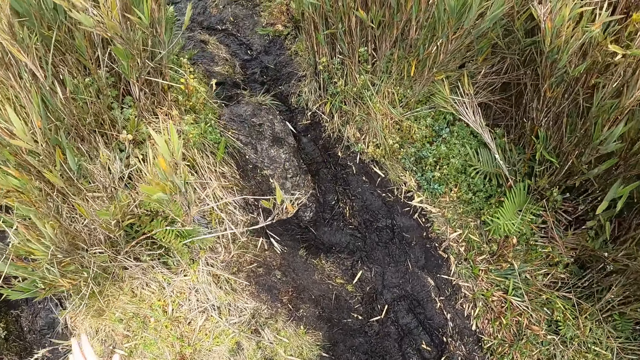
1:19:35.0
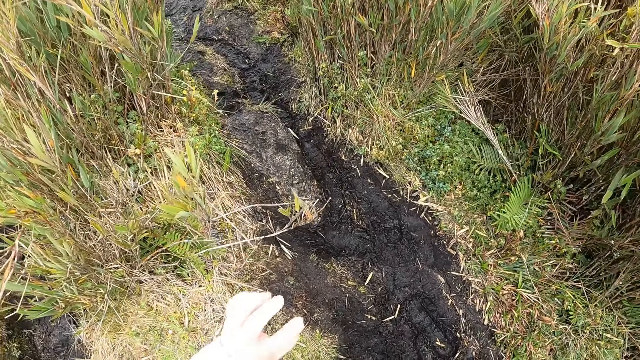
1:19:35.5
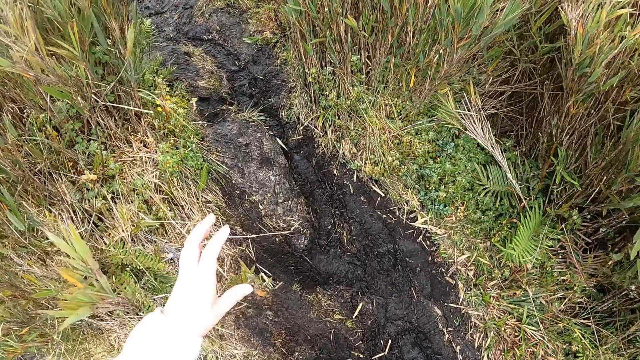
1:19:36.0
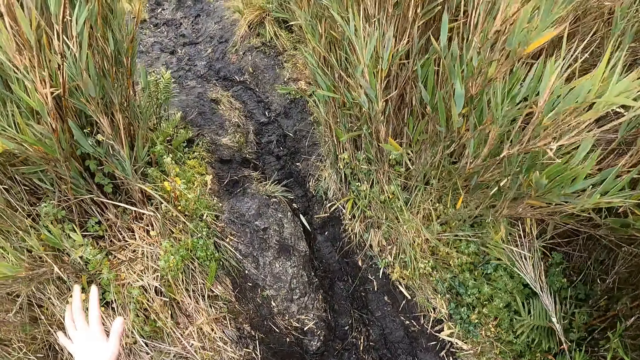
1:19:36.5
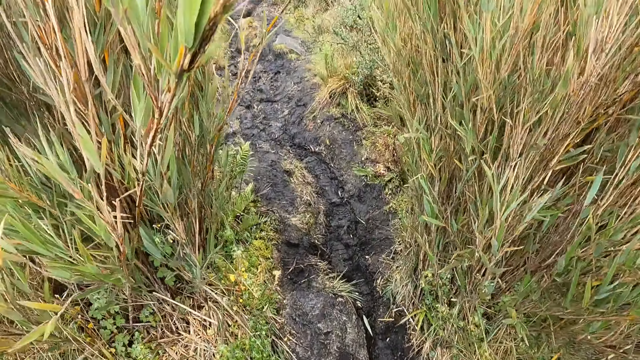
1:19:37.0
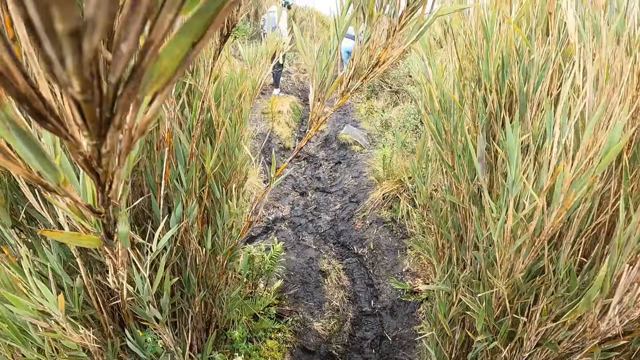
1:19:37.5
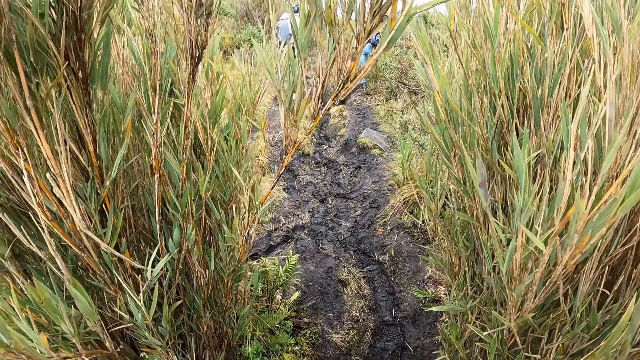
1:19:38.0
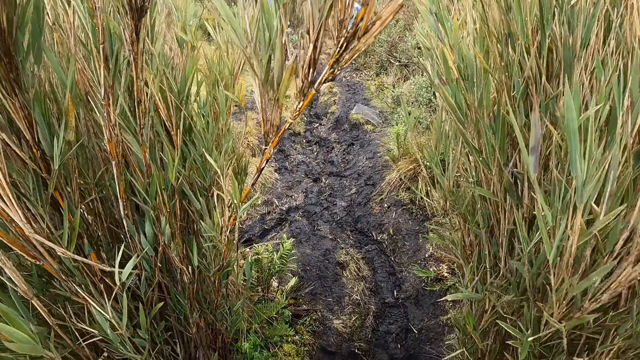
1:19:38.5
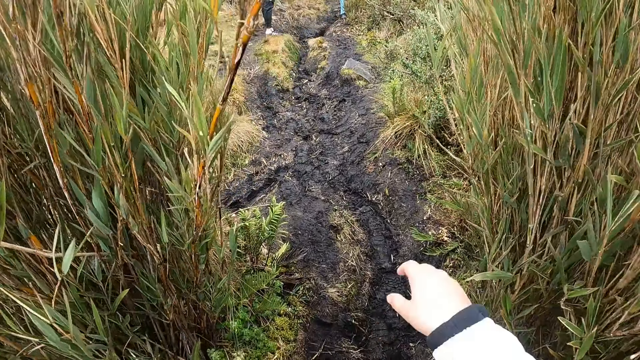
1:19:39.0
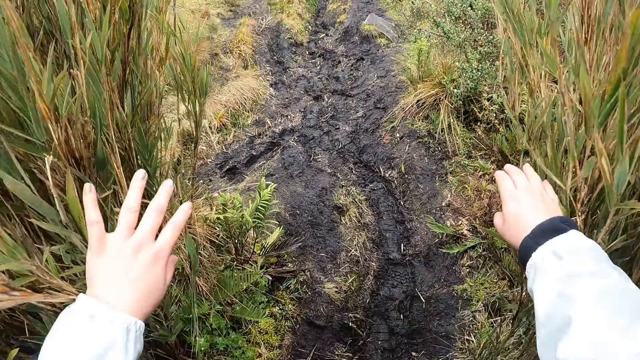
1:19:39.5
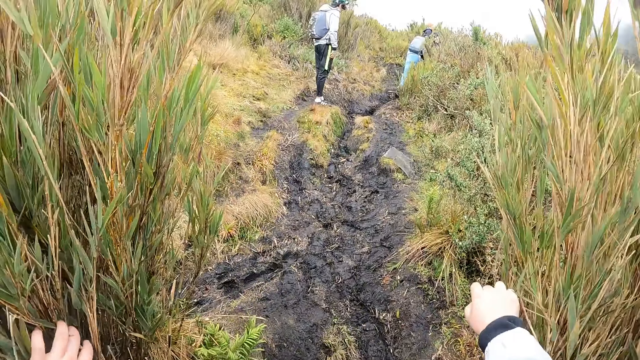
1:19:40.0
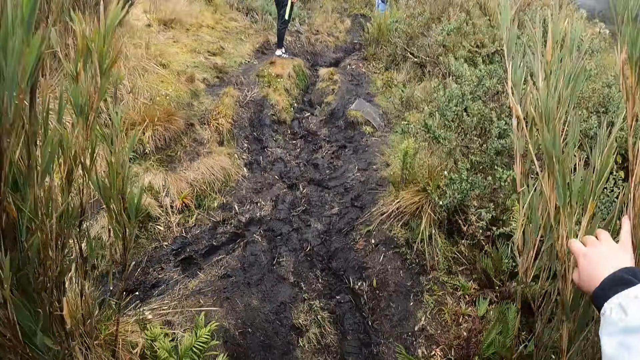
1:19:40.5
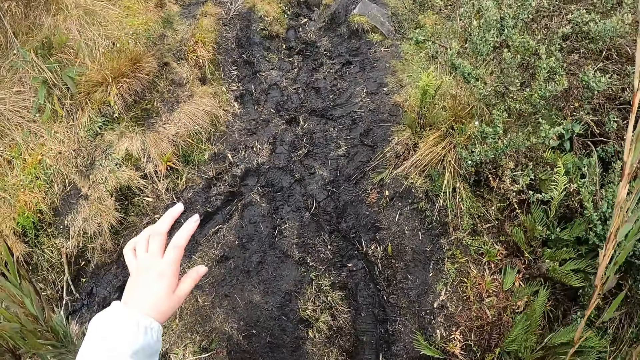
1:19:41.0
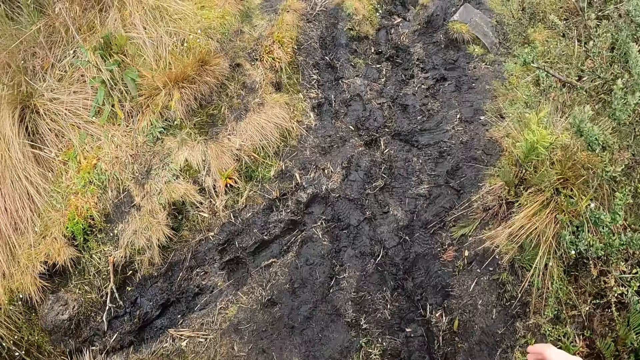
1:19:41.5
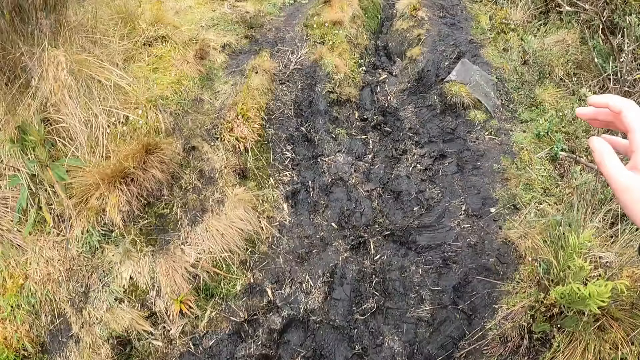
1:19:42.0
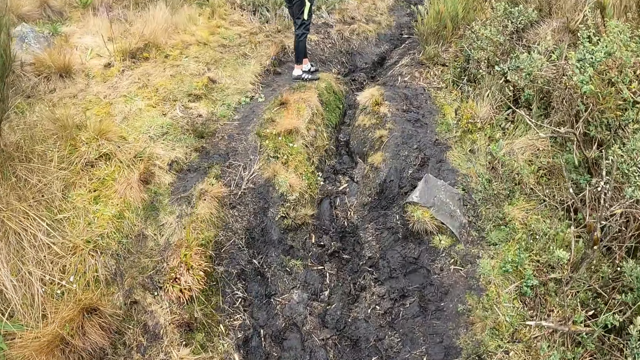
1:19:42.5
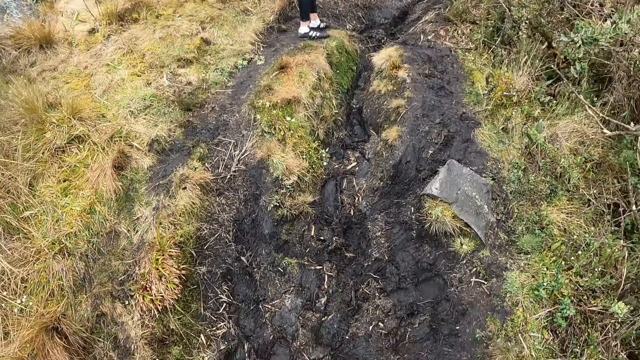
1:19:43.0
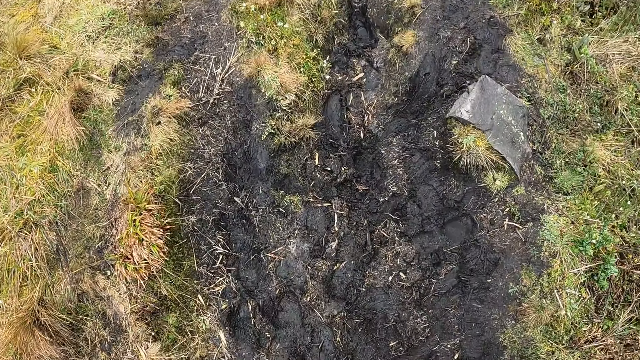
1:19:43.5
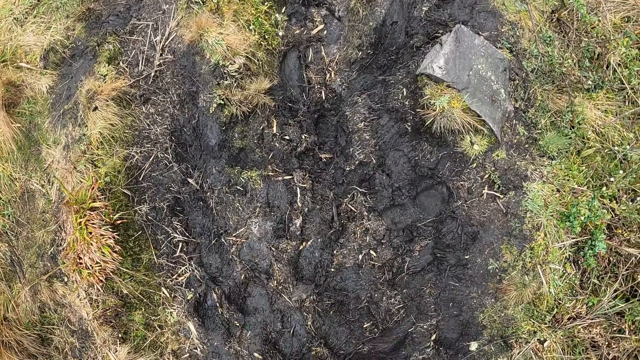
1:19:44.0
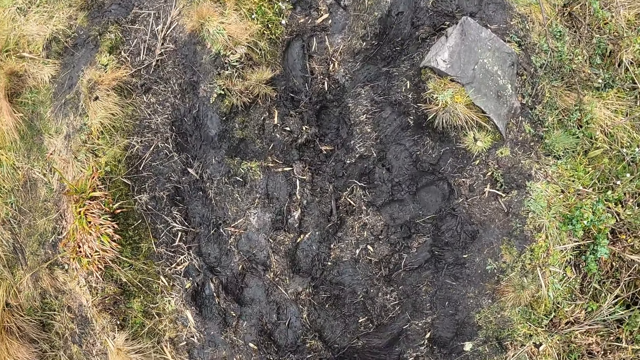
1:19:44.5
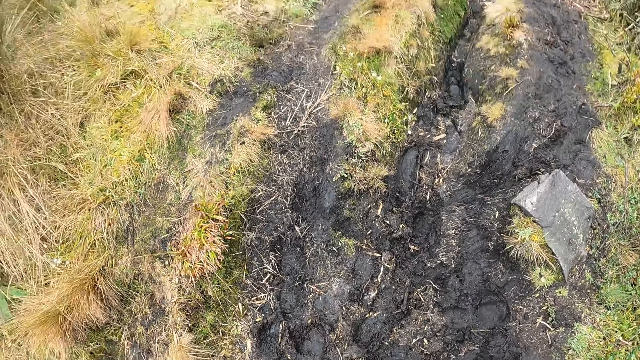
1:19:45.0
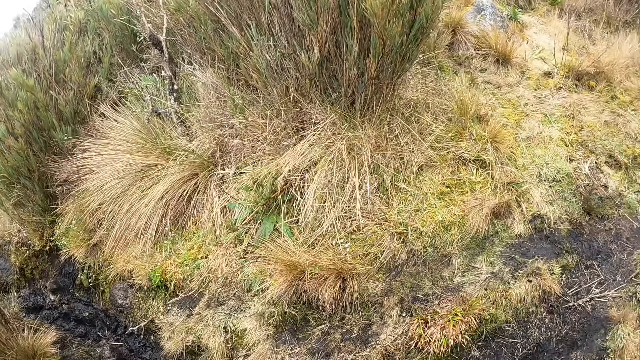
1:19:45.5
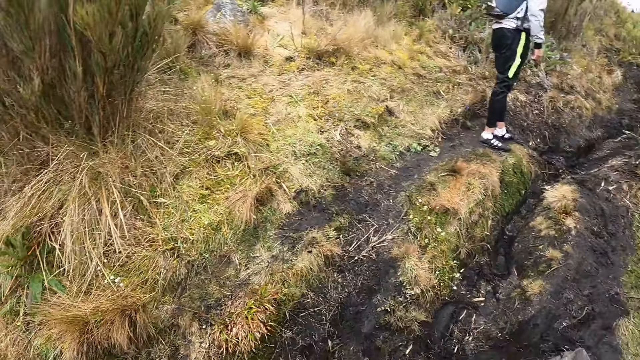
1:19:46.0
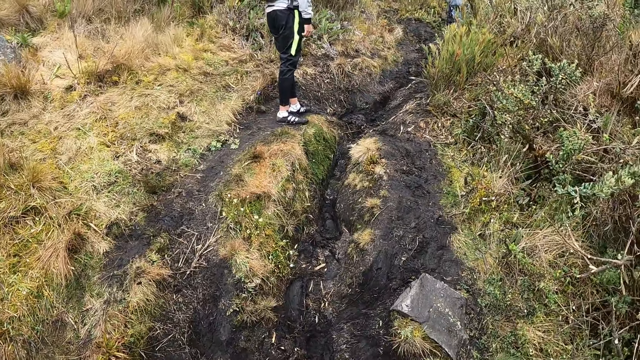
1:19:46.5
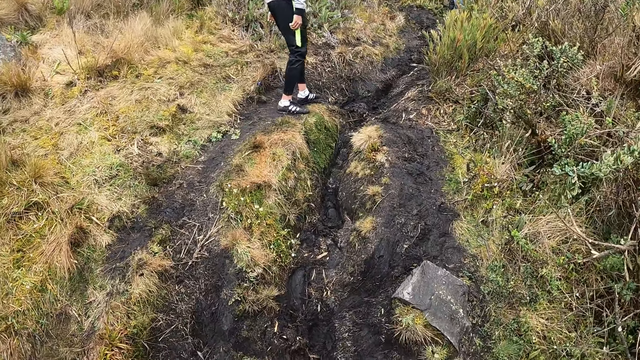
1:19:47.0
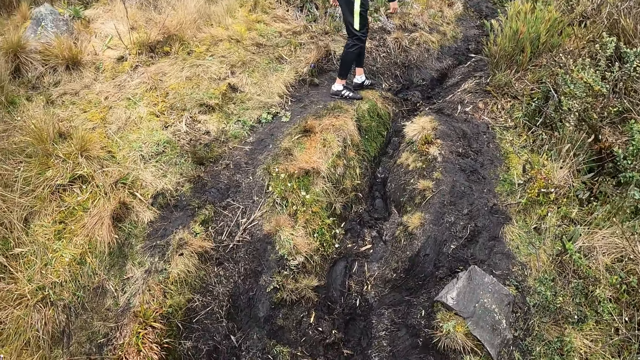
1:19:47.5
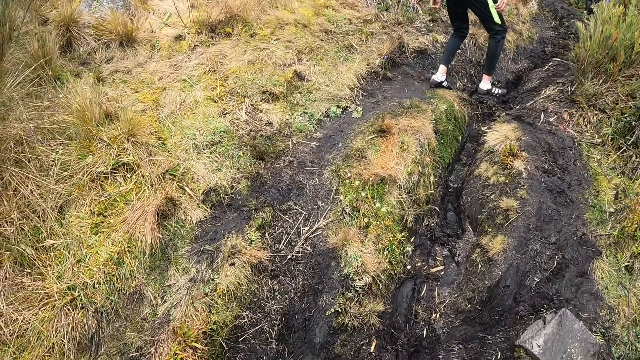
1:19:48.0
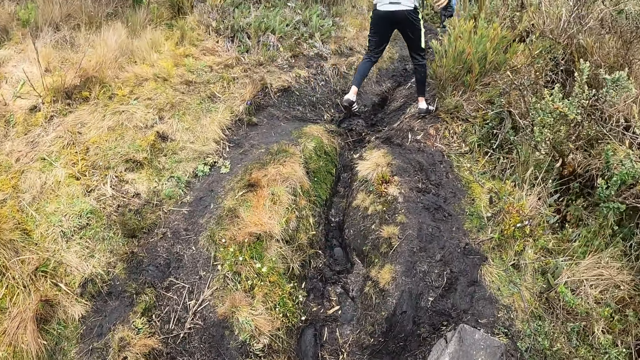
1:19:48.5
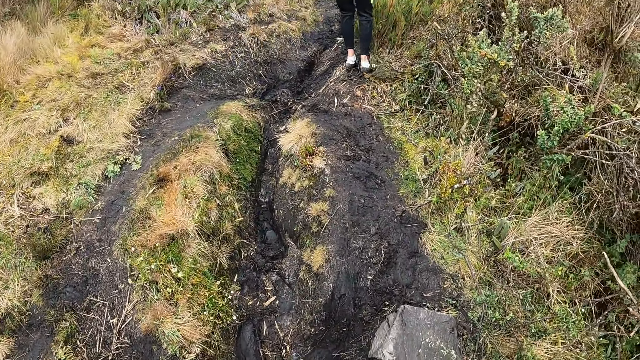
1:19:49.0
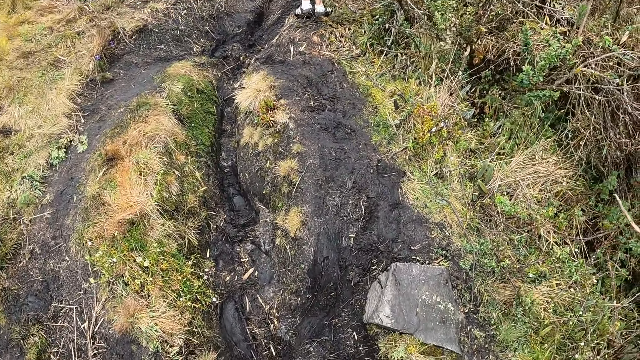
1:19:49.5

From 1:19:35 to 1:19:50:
The camera wearer walks along the path. They push aside plants with both hands. They walk along the path. They look around.

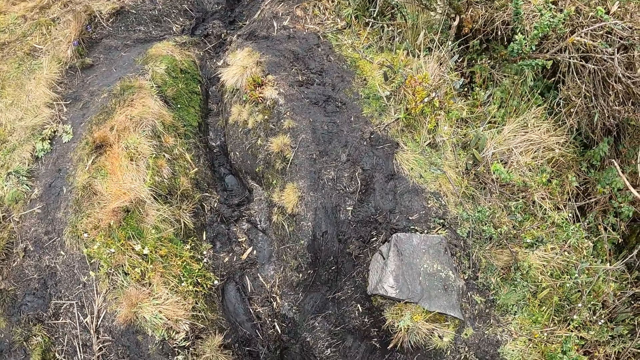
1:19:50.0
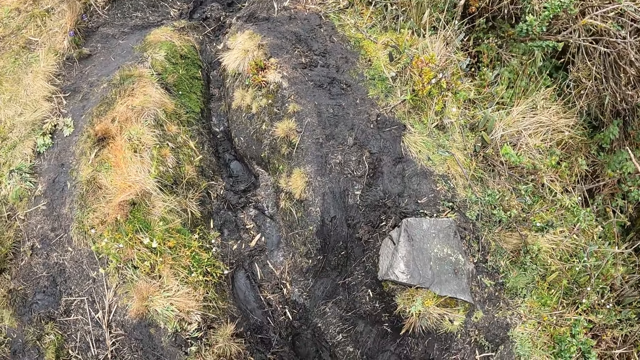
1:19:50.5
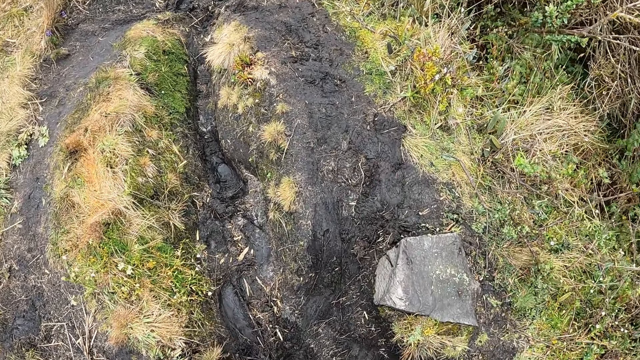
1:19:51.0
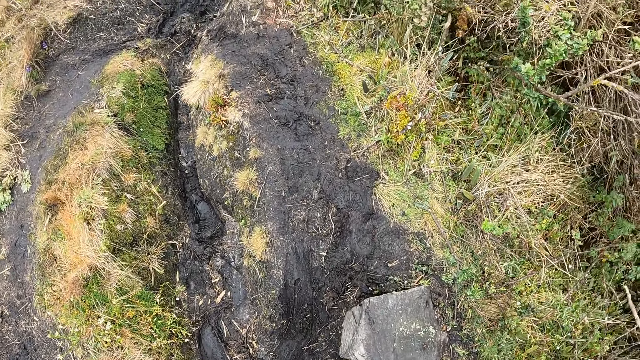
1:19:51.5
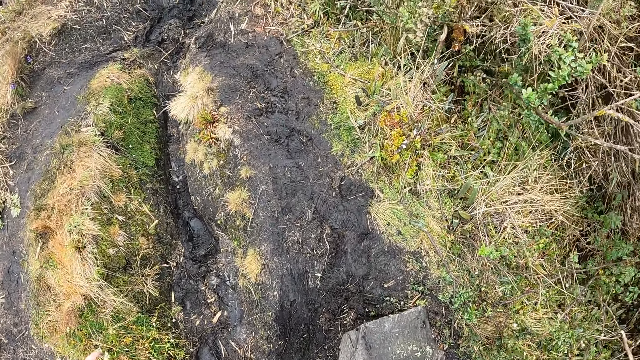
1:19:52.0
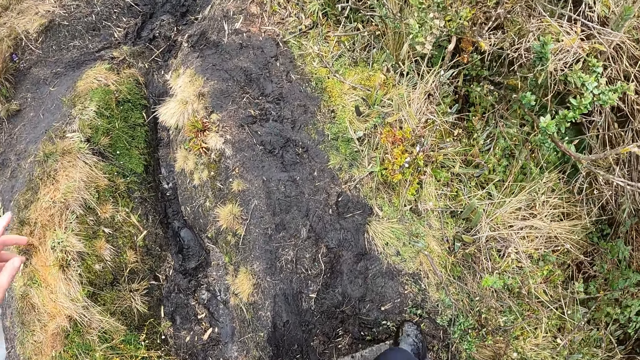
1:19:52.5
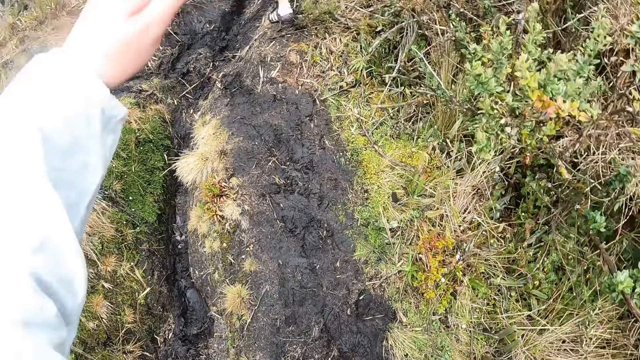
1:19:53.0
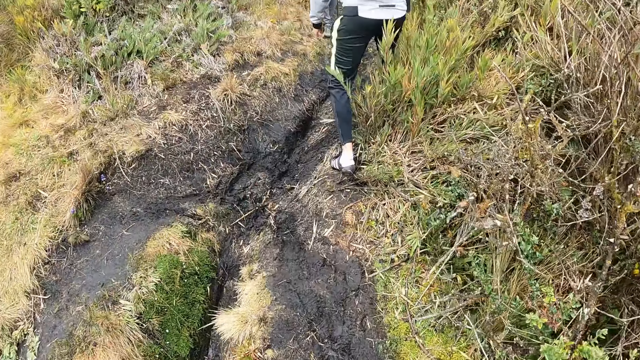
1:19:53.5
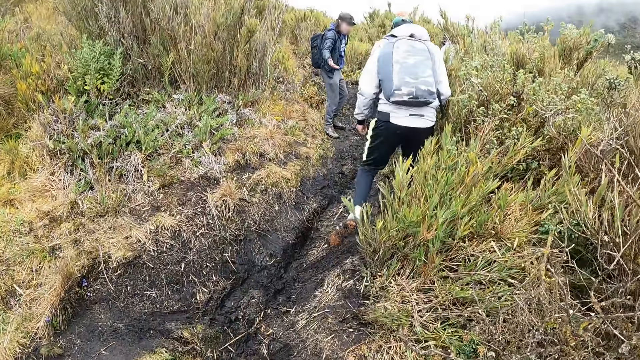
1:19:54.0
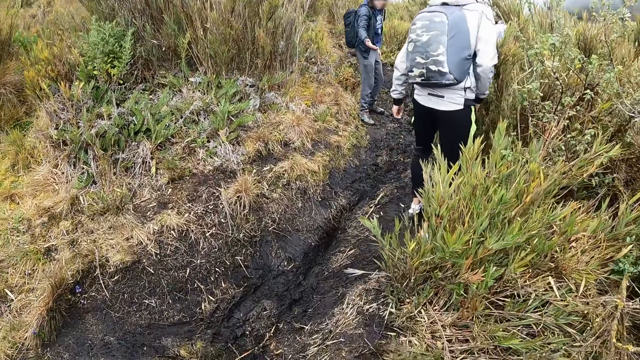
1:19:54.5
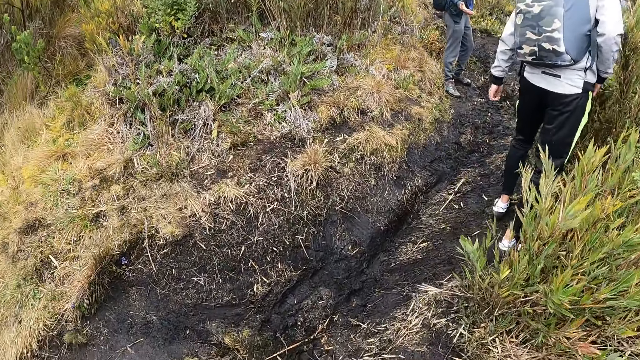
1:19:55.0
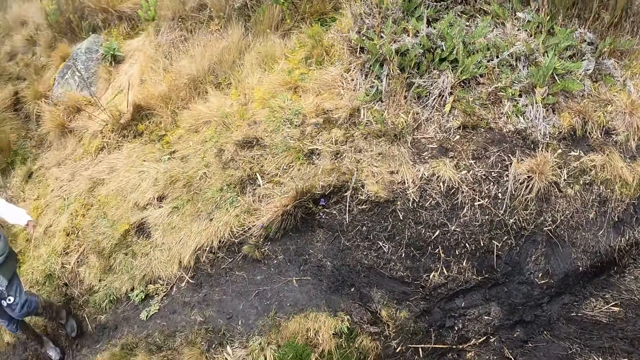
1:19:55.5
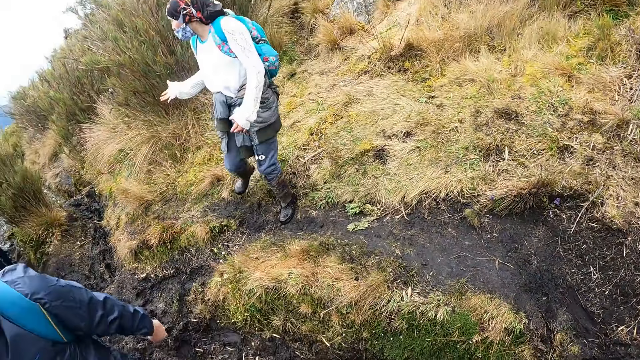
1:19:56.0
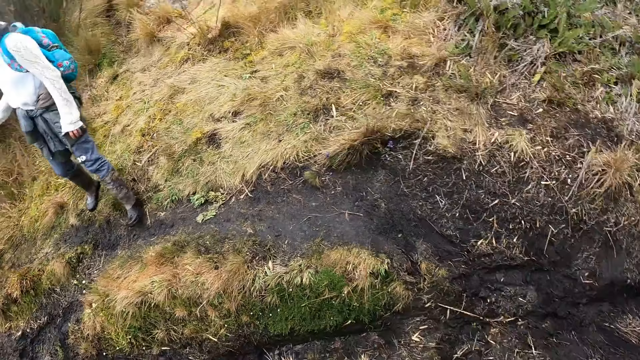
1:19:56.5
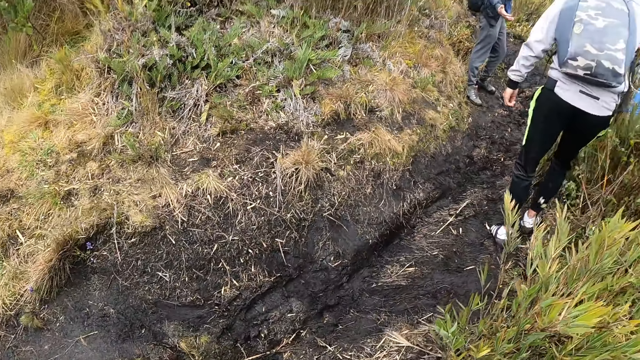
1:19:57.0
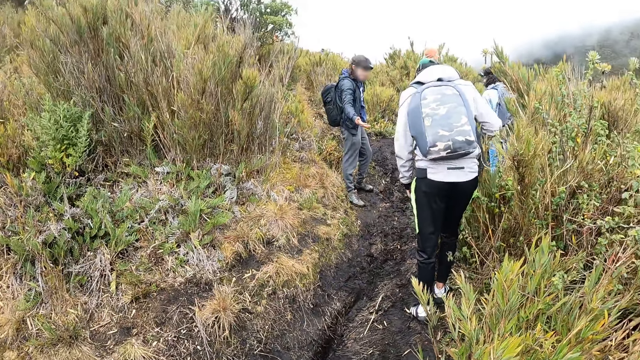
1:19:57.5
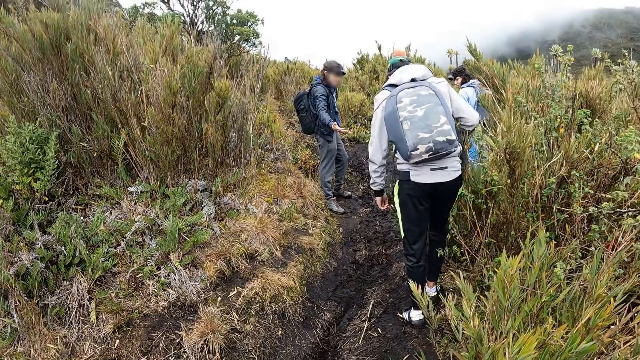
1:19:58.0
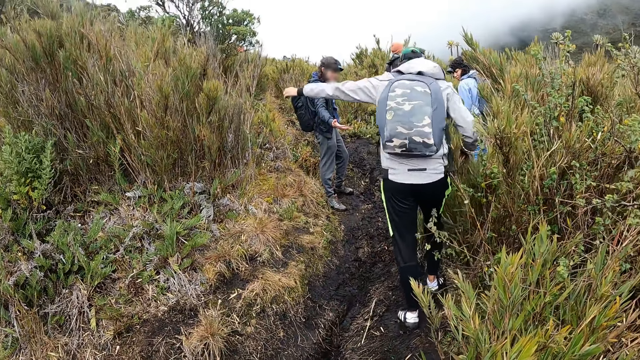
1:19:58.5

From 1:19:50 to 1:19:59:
The camera wearer raises her left hand. She walks along the path. She looks around.
